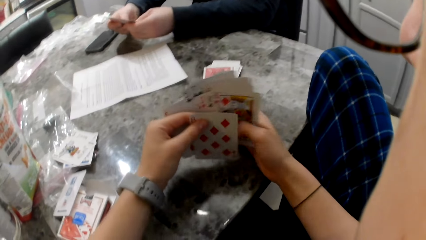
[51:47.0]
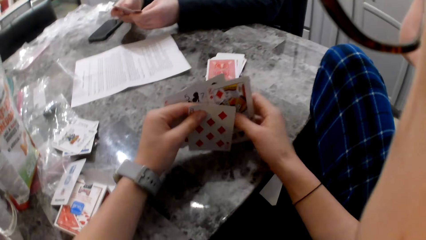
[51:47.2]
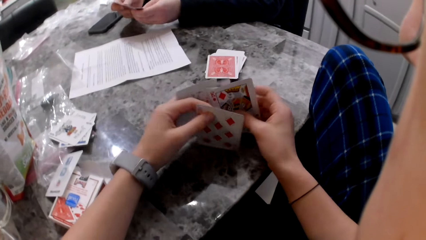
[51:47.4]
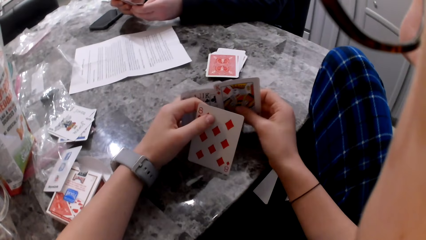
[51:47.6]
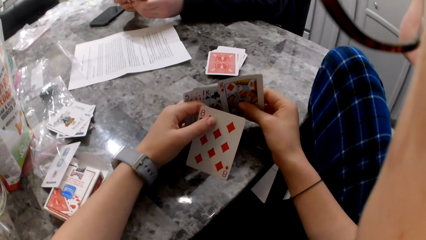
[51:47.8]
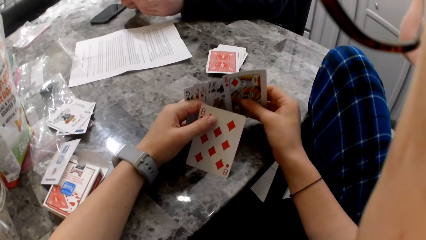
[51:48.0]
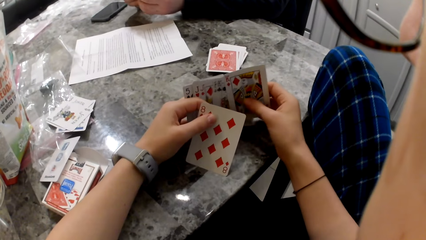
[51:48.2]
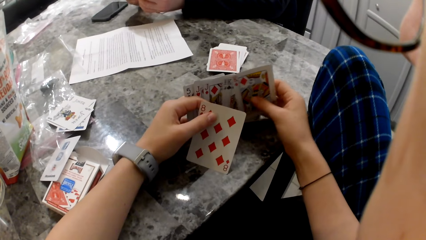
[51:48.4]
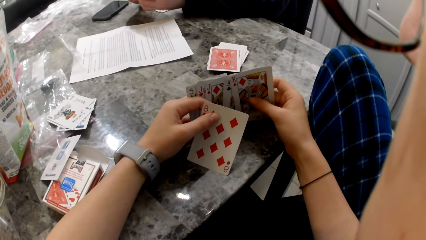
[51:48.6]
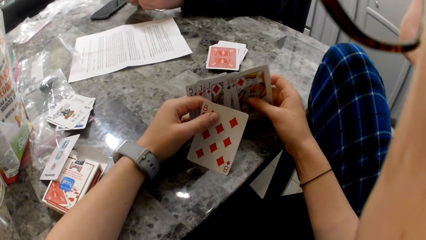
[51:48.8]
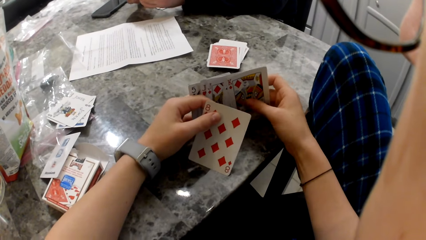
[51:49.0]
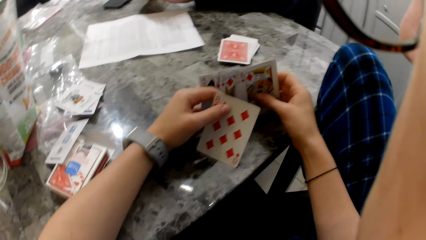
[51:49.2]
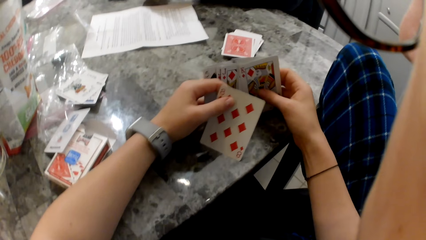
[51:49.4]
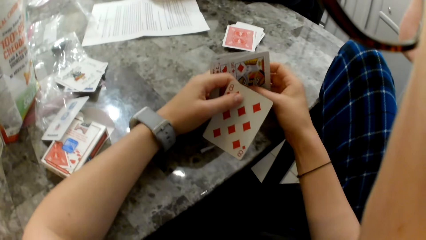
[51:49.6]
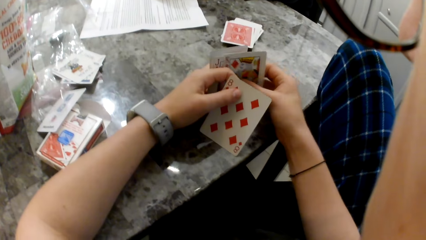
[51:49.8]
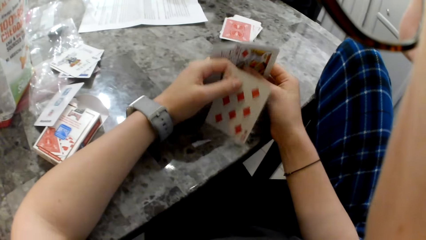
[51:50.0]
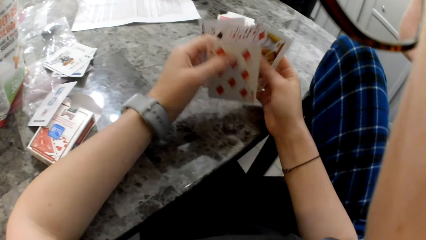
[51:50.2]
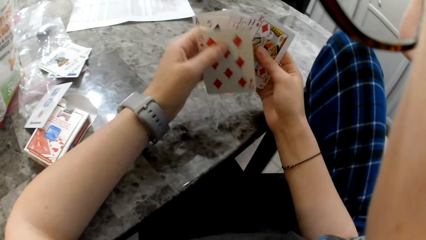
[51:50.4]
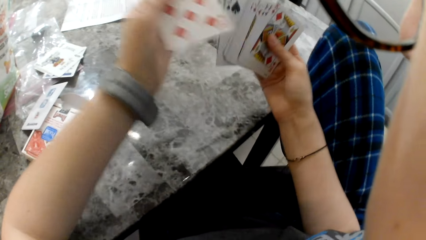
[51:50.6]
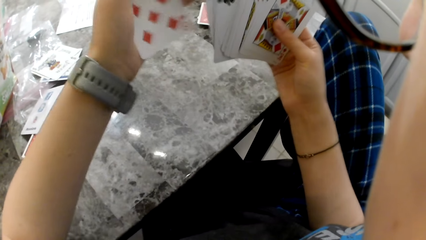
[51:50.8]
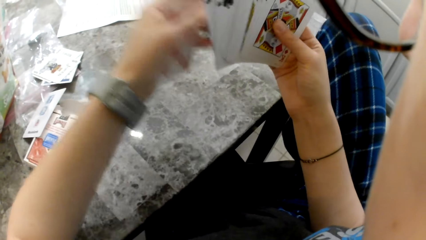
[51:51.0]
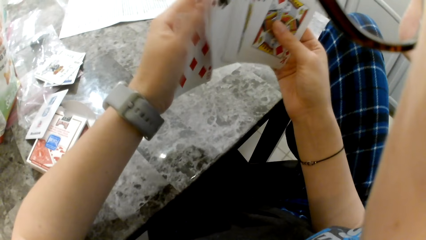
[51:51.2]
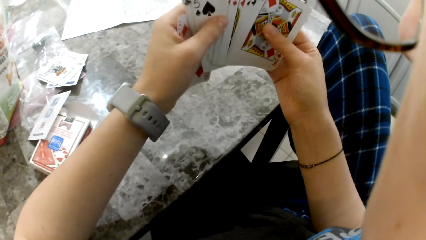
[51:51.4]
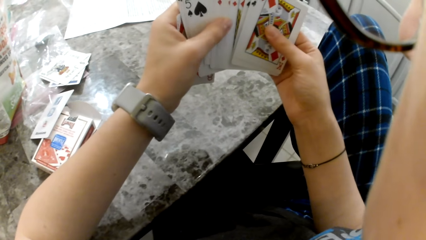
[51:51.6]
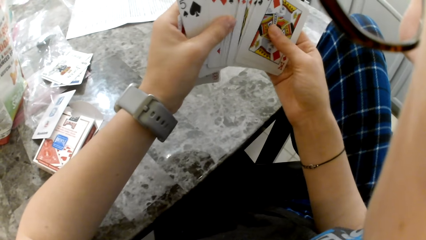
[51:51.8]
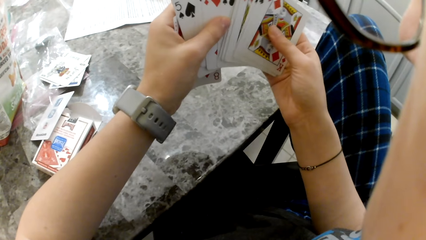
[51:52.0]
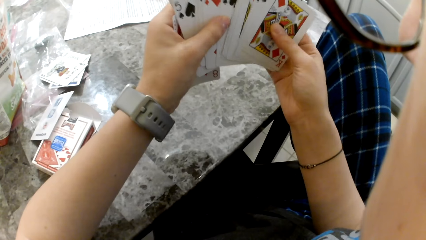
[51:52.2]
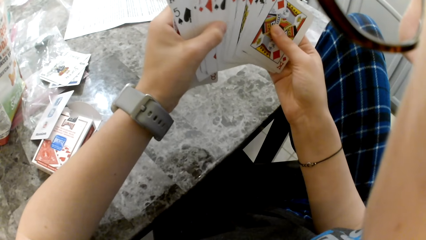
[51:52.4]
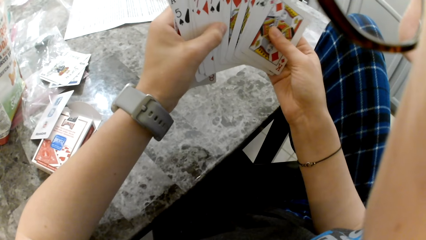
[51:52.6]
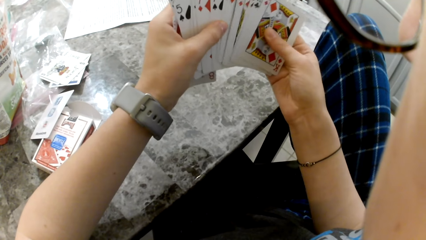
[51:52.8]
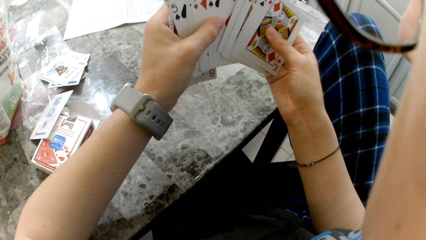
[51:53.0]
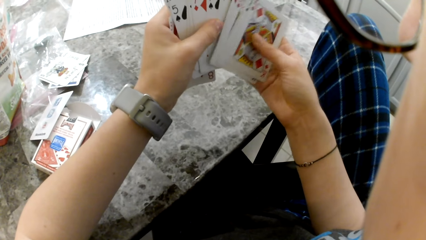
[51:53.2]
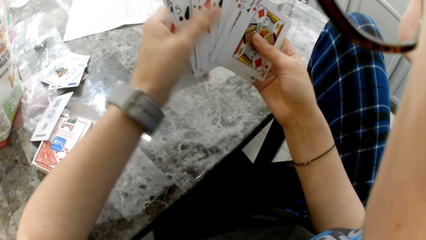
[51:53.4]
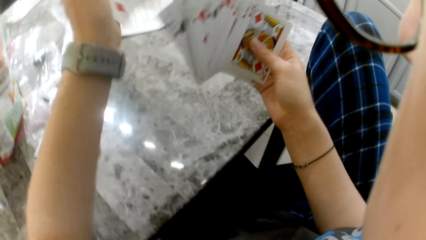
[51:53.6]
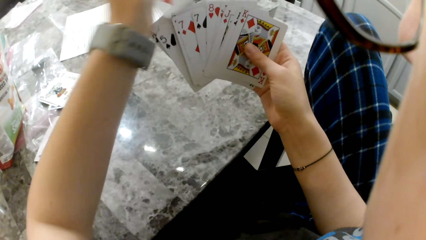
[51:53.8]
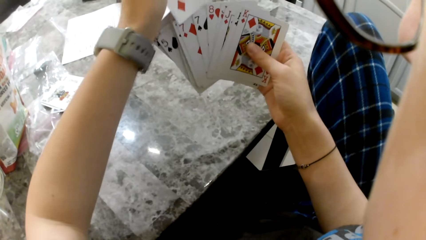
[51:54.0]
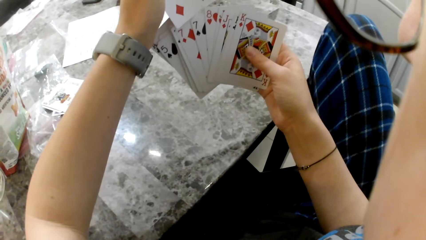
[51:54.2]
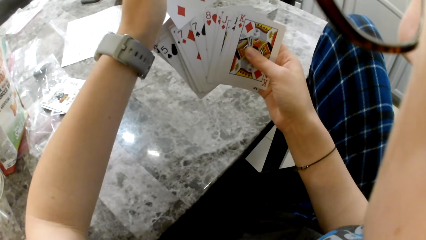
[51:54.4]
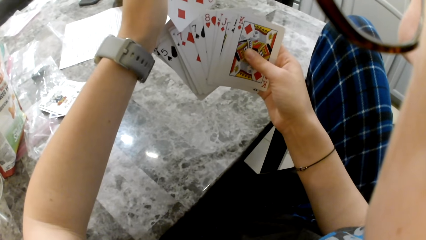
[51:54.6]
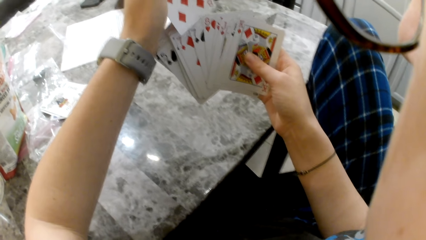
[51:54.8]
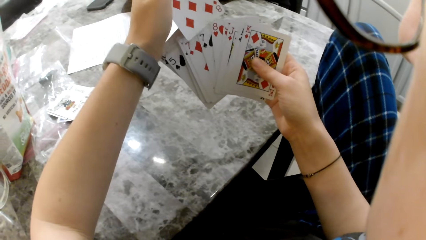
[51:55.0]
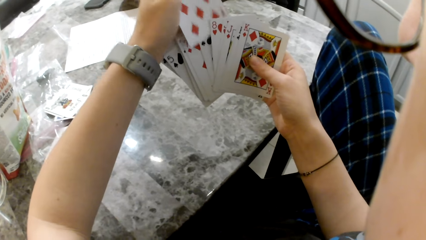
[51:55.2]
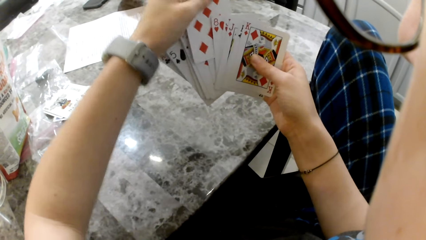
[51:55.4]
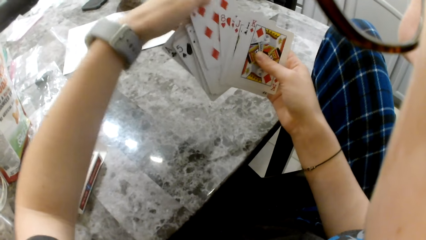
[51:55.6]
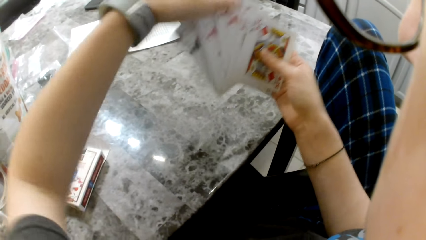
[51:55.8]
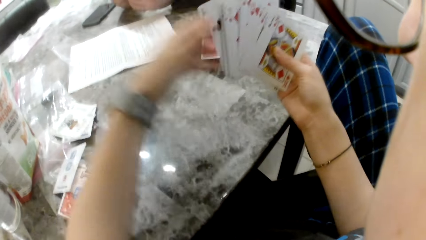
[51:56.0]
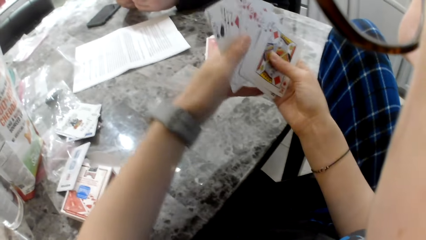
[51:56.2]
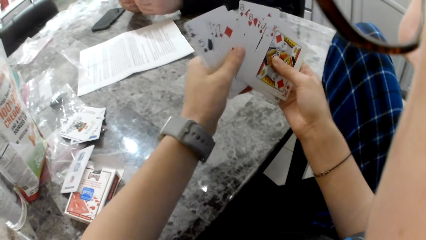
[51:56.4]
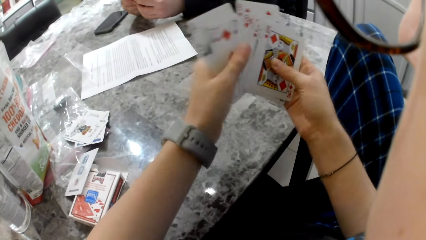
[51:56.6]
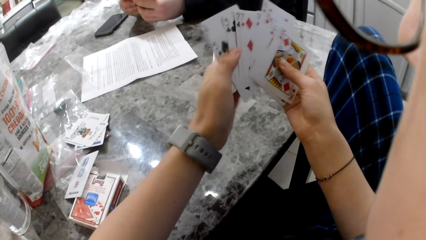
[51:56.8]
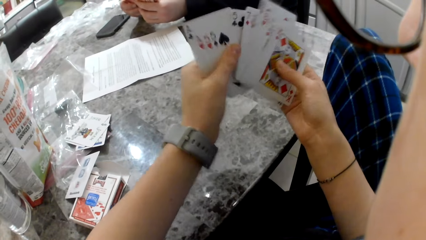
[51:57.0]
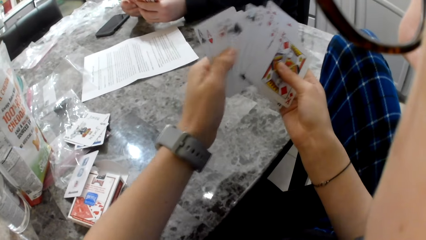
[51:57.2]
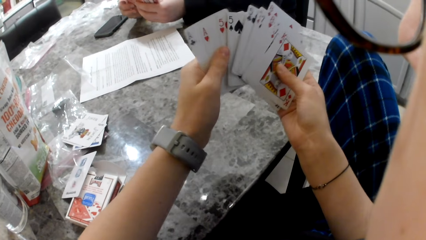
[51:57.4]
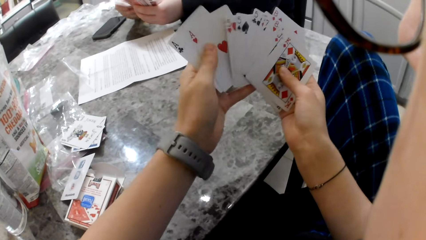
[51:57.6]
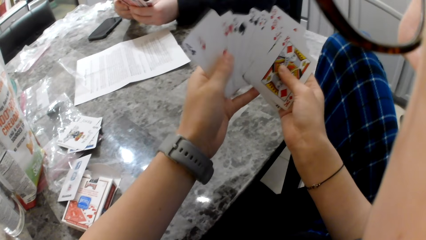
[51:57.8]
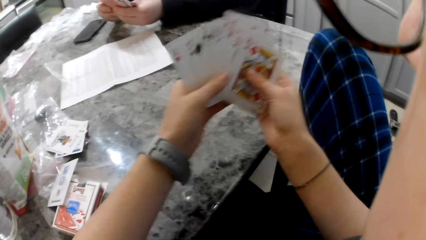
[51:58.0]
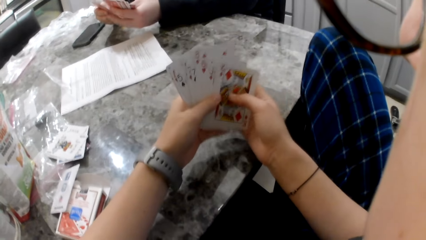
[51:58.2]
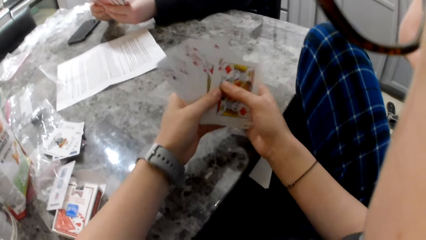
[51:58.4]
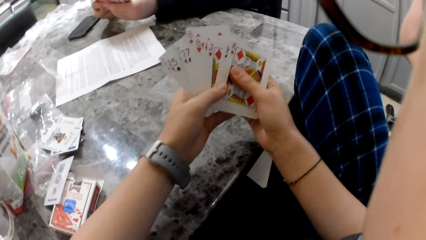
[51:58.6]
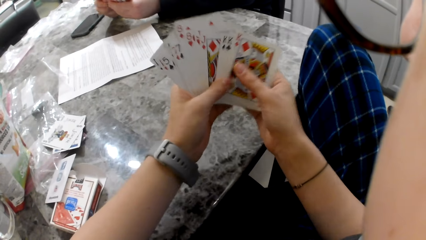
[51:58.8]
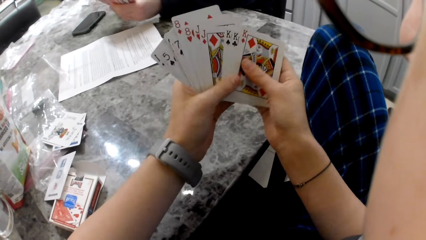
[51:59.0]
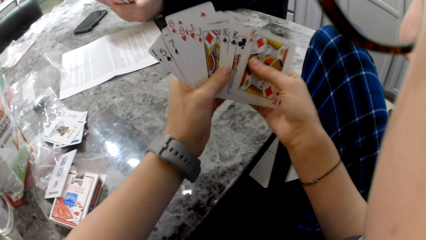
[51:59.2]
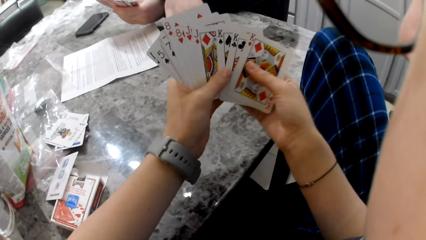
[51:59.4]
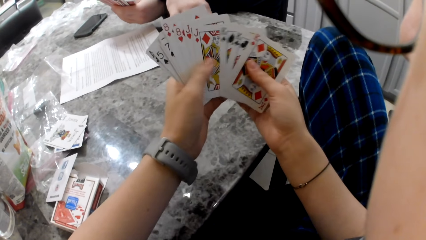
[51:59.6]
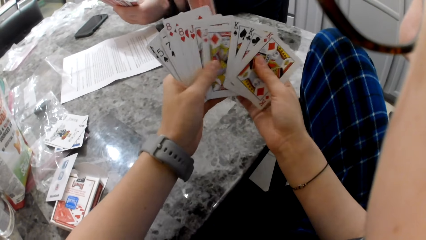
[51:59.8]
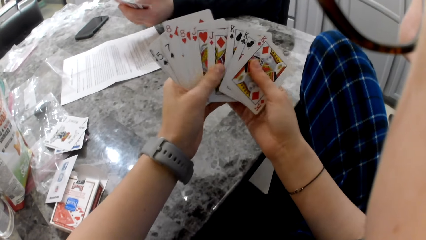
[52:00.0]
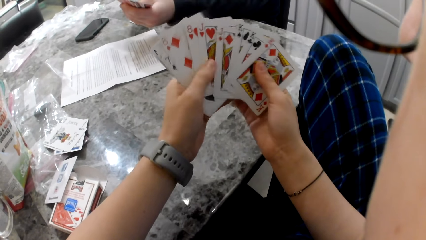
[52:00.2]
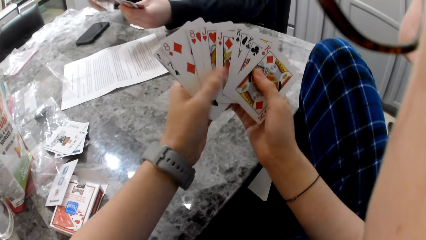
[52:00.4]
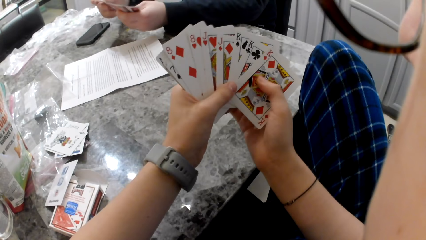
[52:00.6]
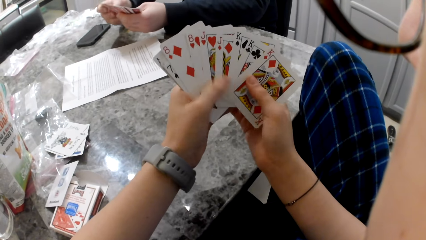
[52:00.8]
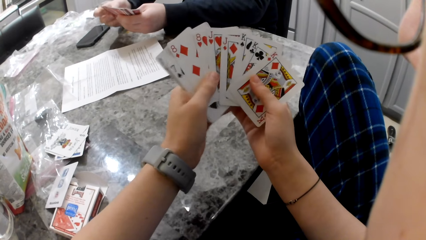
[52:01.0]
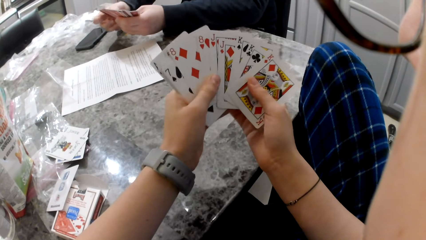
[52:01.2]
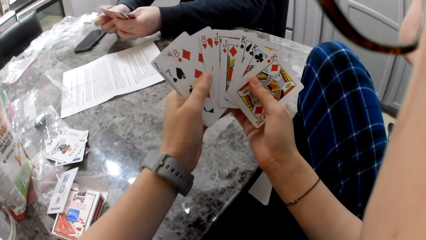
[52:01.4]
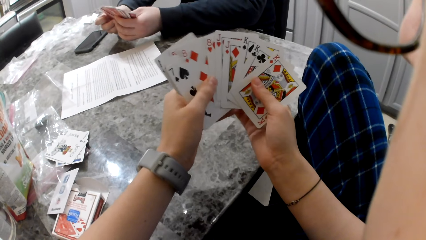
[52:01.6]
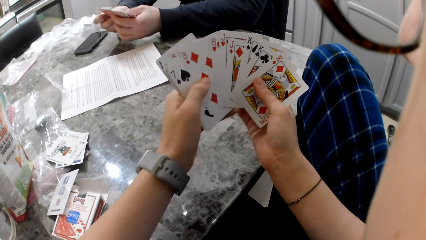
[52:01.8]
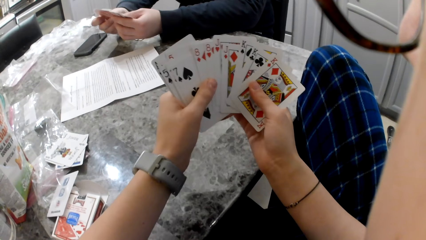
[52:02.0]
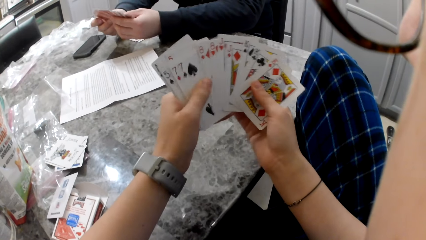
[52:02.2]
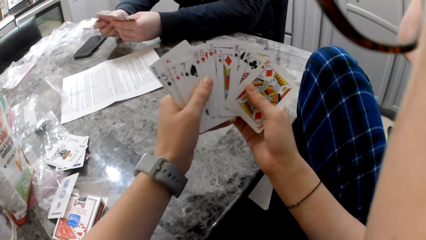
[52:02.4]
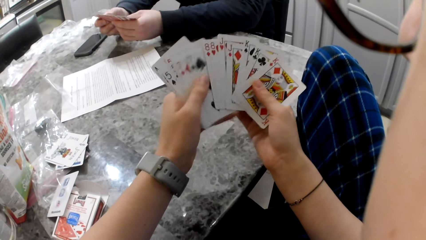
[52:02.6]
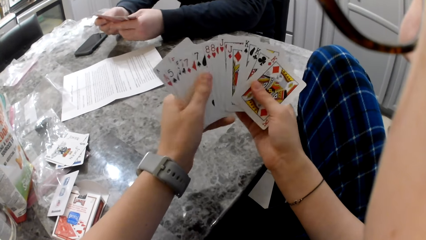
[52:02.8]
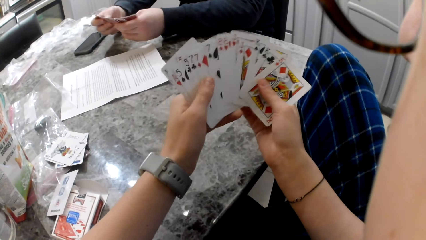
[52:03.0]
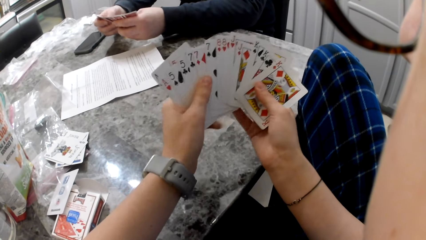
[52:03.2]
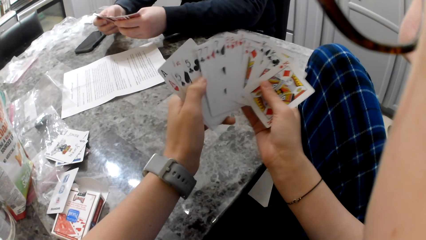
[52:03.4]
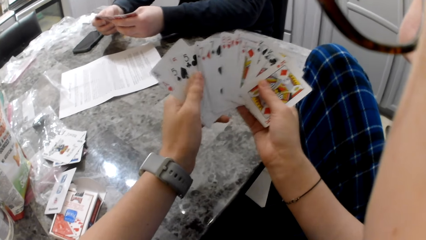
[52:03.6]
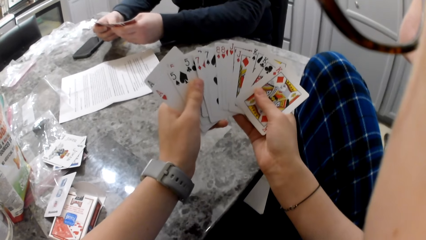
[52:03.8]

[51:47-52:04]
The camera wearer arranges the cards against the table. She places the card with the cards in her hand. A man picks a card from the pile of cards on the table and puts the card in his left hand.
